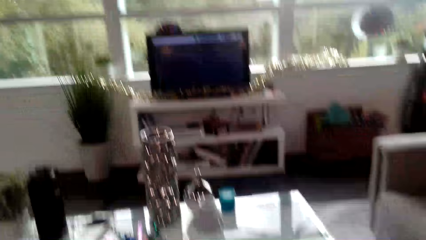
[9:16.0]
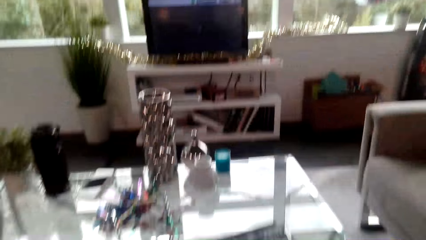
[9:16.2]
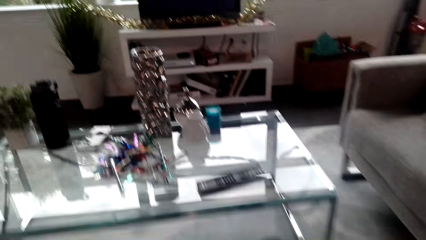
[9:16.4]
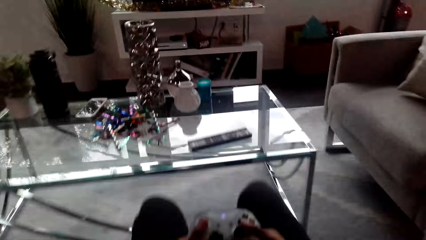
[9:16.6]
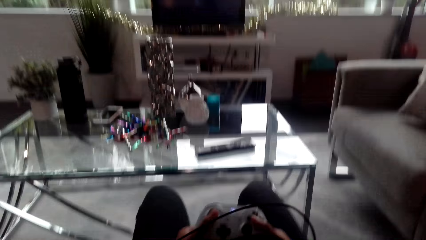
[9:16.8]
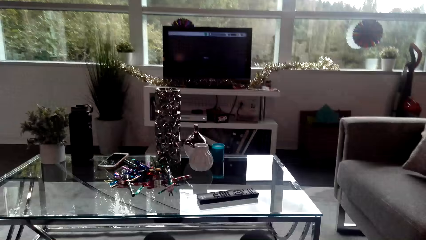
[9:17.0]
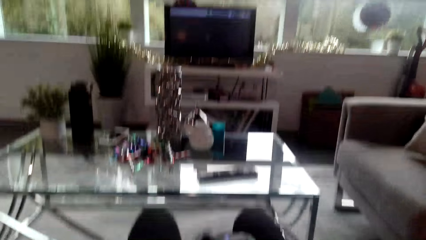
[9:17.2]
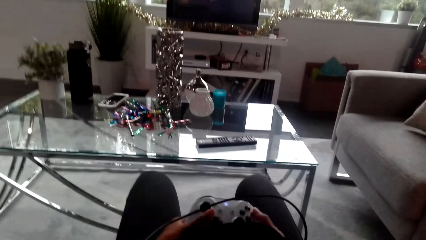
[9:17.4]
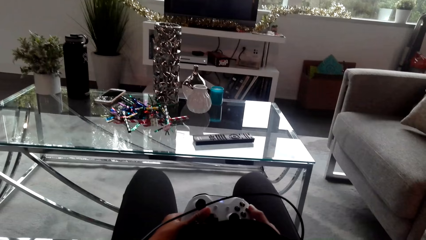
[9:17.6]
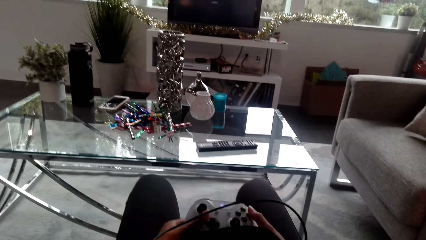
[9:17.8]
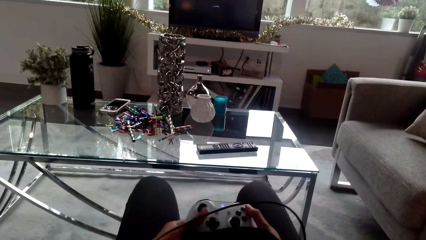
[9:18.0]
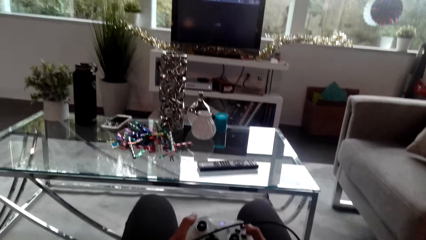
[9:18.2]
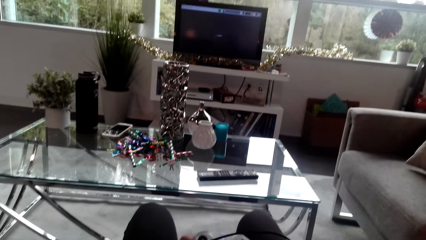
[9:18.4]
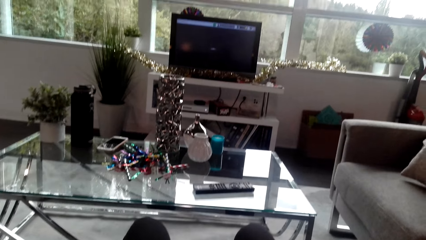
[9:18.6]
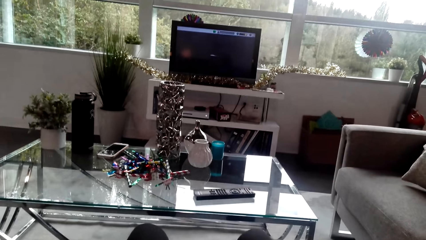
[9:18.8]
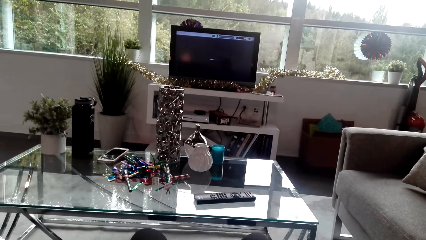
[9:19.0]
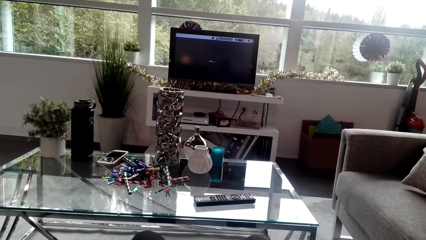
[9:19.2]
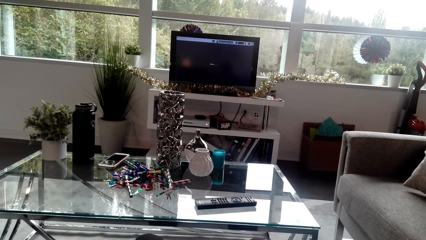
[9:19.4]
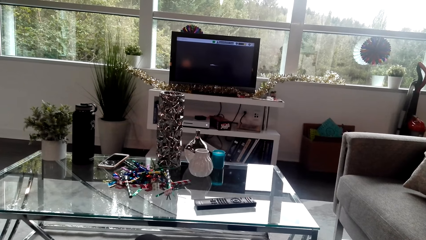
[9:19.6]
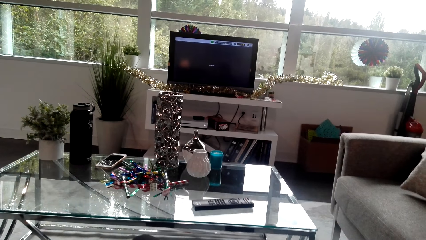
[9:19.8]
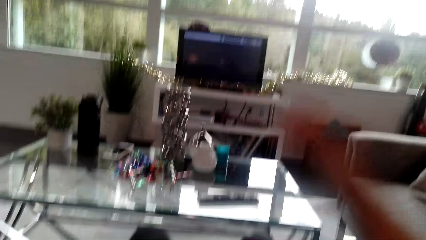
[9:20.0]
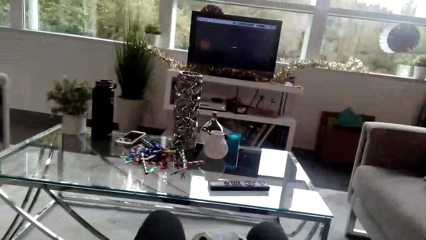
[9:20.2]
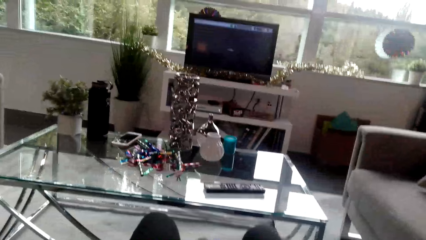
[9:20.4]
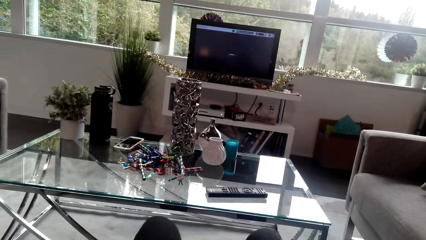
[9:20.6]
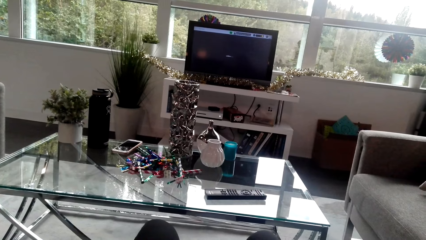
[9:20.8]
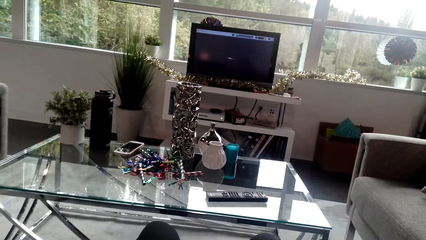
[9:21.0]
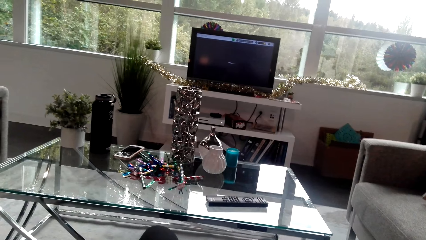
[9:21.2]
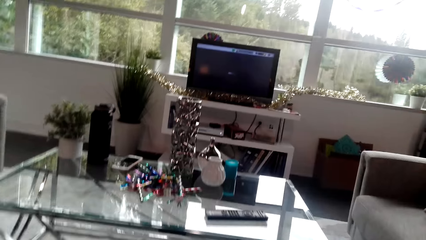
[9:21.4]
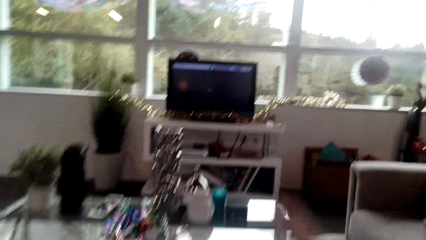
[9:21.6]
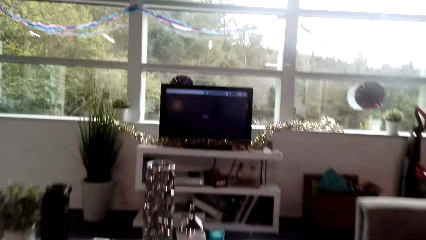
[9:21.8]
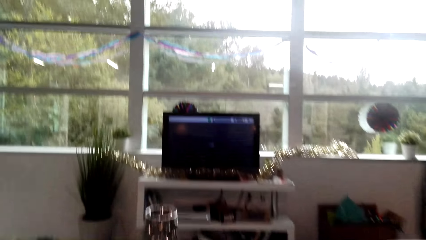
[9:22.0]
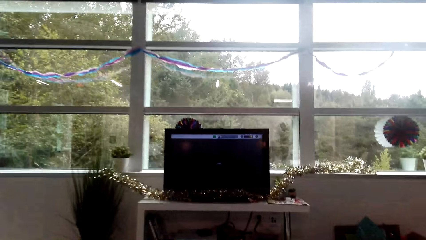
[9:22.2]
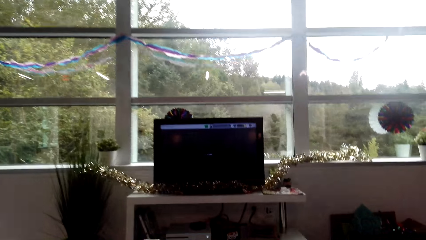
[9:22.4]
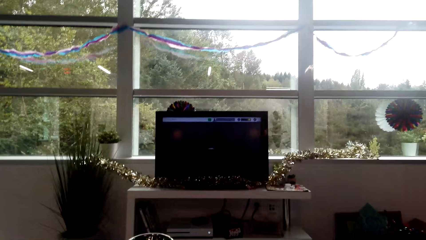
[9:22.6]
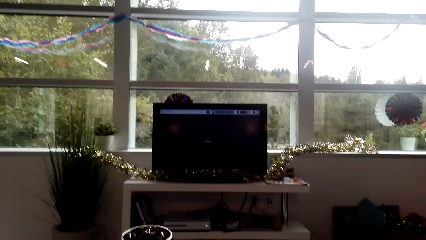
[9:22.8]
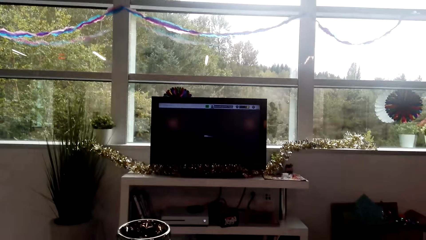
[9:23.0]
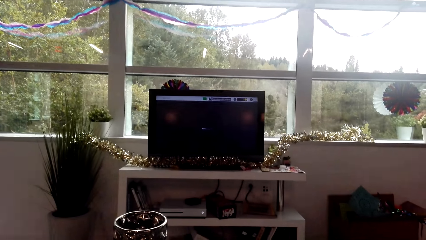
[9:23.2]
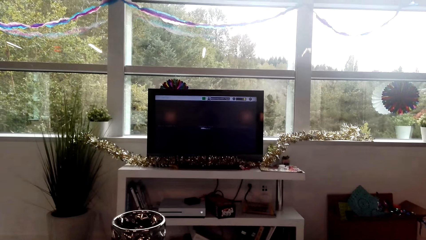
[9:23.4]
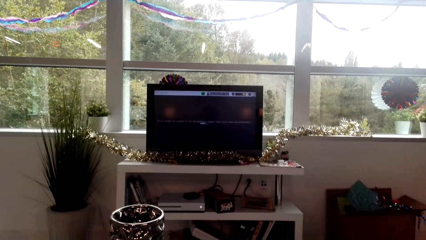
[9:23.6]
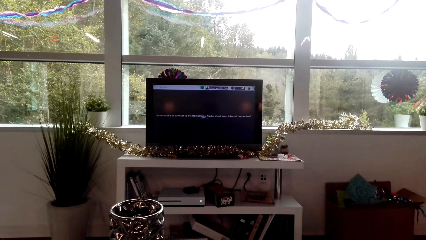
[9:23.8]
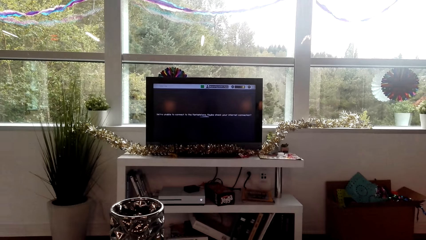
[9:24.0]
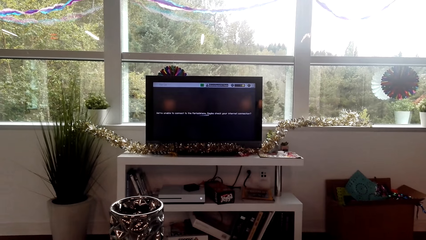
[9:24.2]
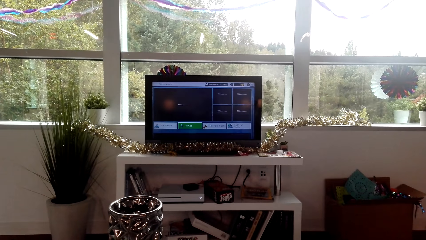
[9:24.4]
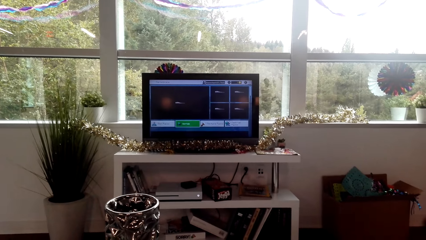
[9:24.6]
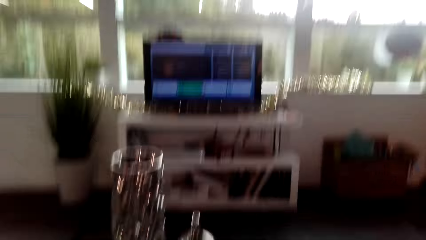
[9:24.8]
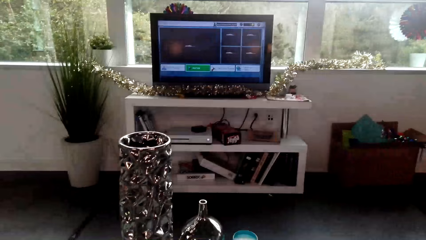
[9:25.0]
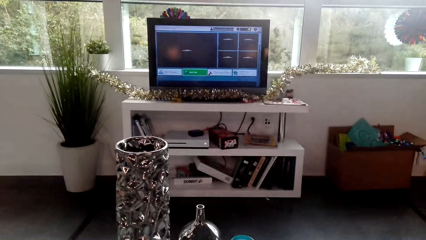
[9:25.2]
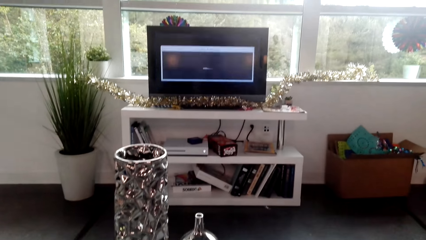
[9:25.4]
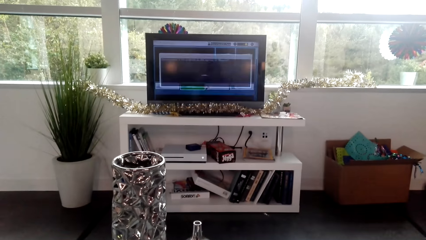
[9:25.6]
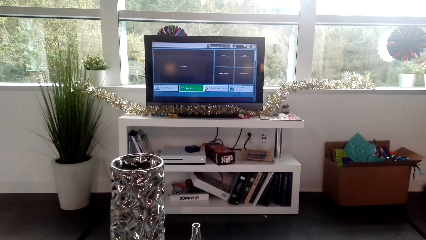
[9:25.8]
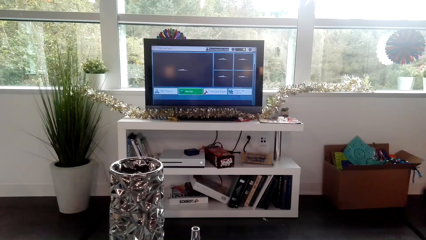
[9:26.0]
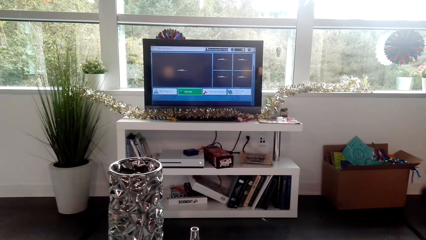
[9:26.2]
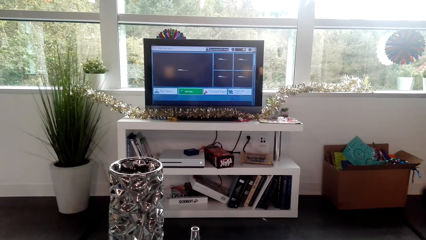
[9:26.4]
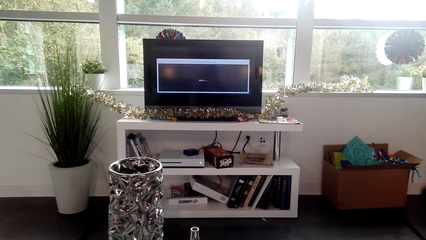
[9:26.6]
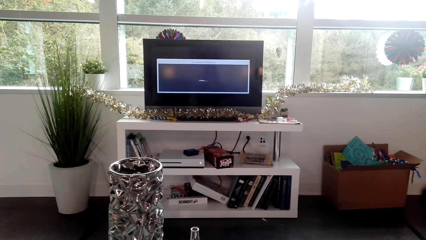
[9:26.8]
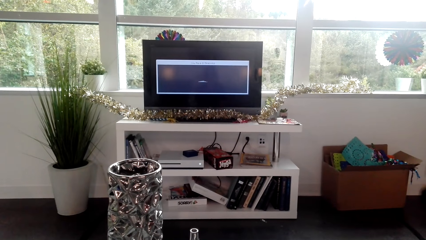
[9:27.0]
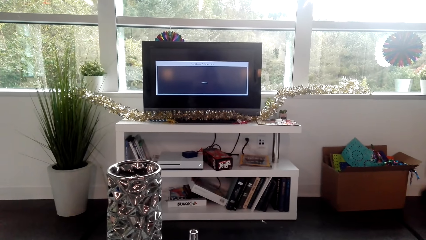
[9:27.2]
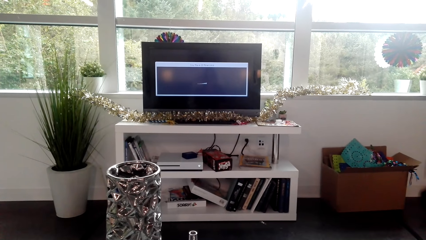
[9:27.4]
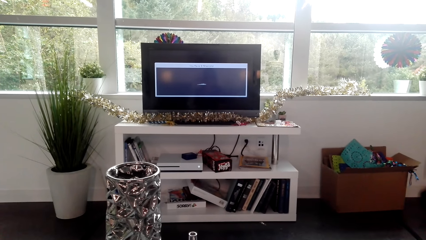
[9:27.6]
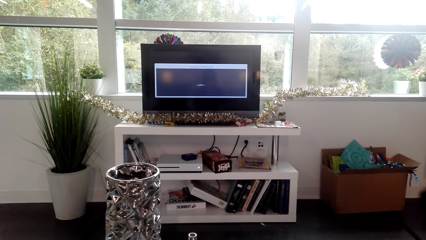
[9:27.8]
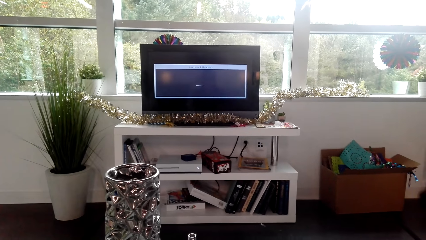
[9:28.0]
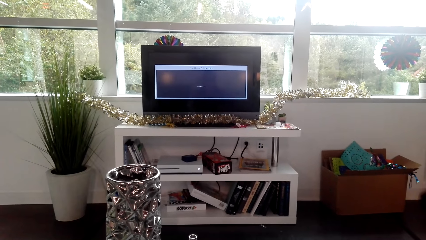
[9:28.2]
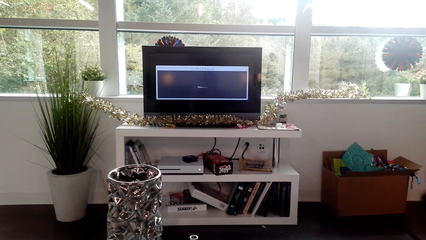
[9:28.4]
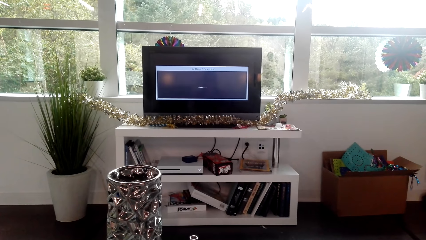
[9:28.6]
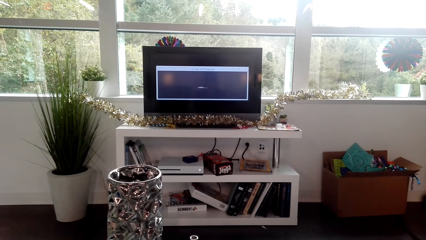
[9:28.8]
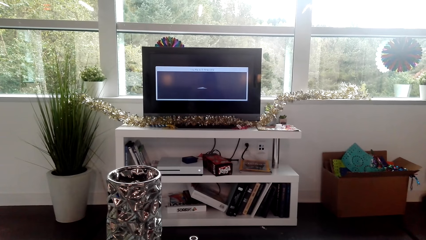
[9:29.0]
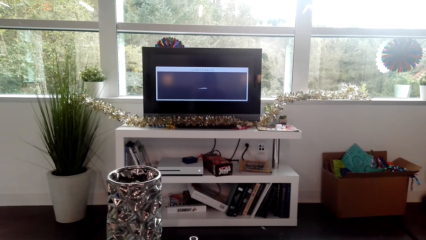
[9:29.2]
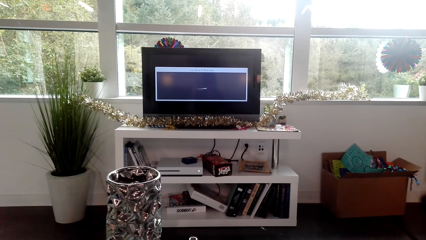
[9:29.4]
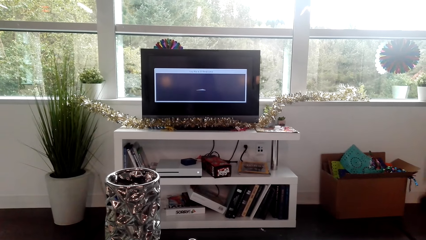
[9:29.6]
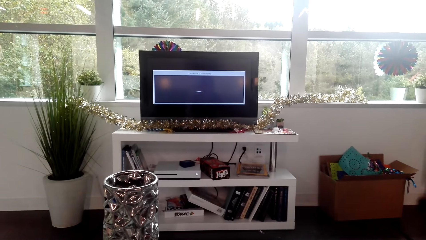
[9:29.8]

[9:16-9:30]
The camera wearer holds a PlayStation controller. They use a control pad. They operate the PlayStation.
